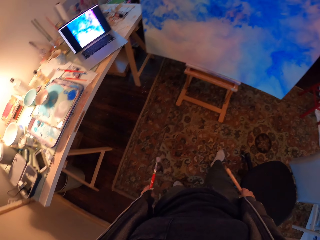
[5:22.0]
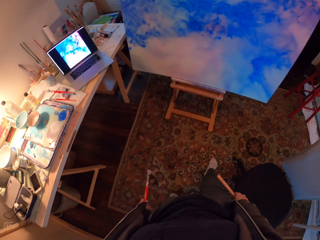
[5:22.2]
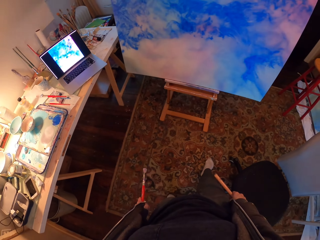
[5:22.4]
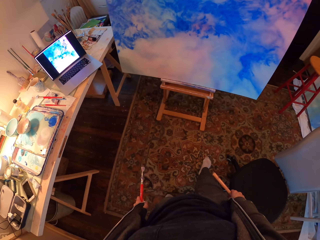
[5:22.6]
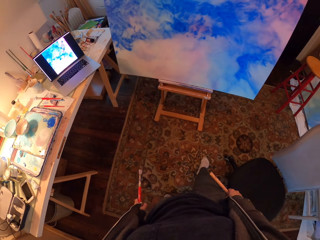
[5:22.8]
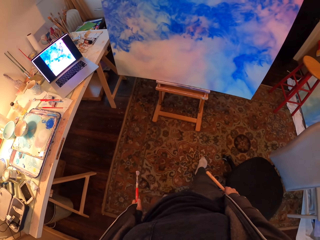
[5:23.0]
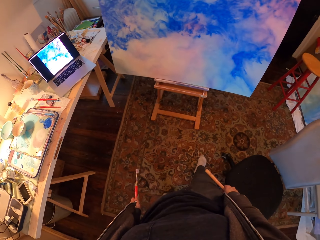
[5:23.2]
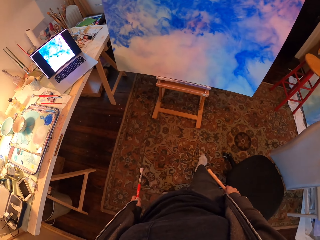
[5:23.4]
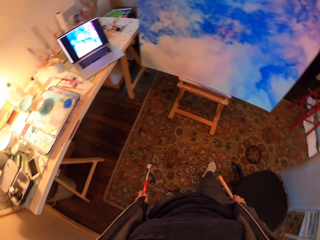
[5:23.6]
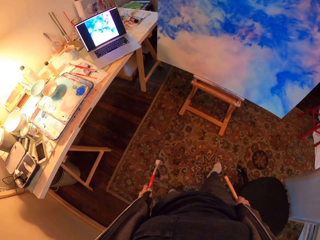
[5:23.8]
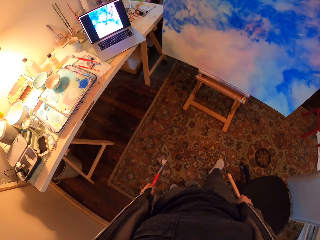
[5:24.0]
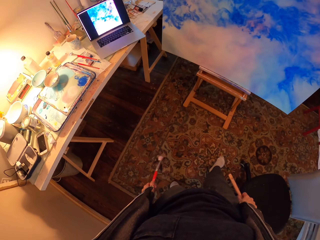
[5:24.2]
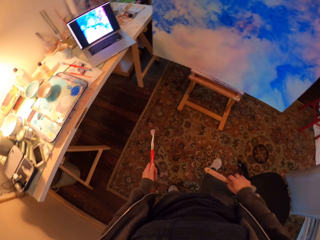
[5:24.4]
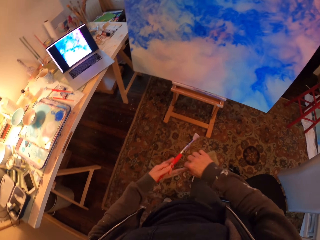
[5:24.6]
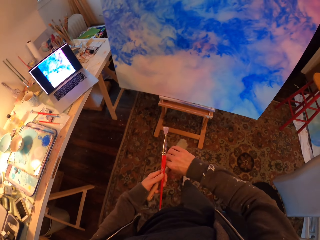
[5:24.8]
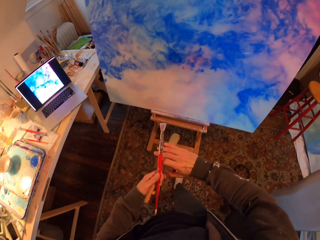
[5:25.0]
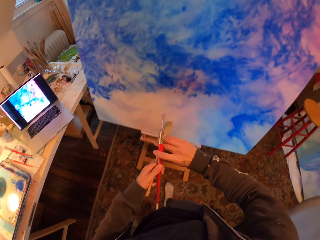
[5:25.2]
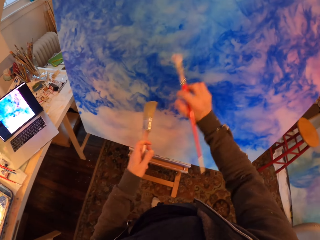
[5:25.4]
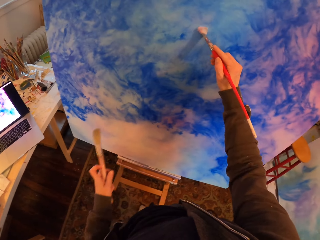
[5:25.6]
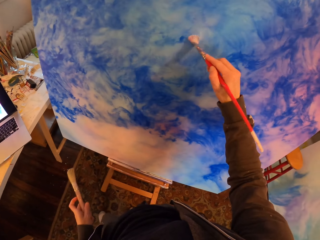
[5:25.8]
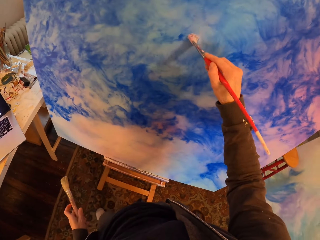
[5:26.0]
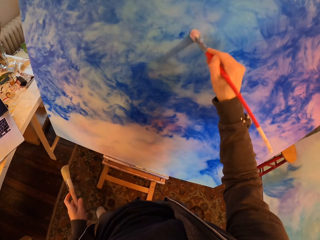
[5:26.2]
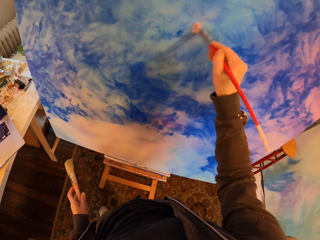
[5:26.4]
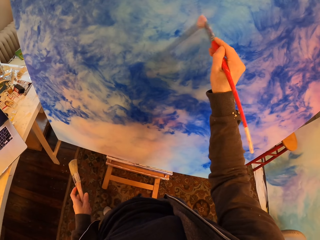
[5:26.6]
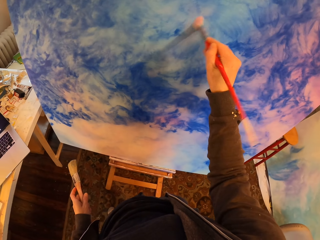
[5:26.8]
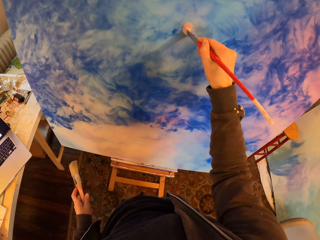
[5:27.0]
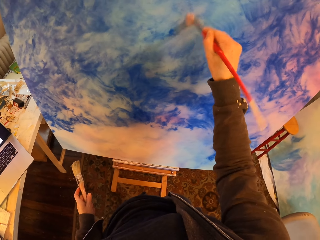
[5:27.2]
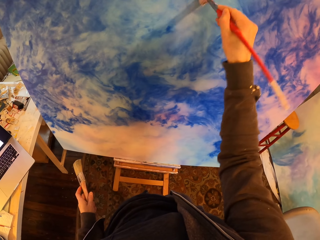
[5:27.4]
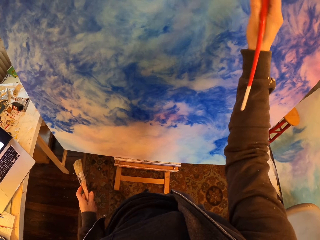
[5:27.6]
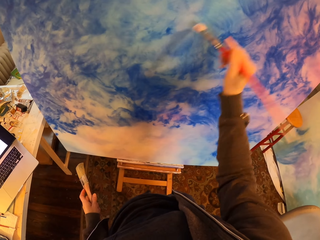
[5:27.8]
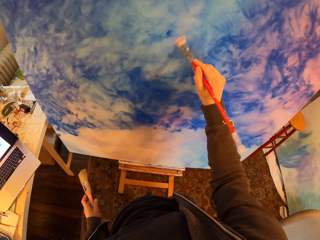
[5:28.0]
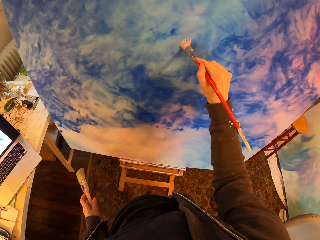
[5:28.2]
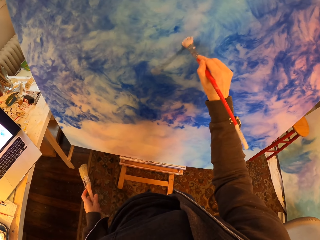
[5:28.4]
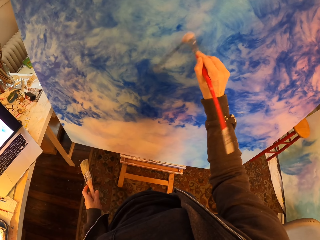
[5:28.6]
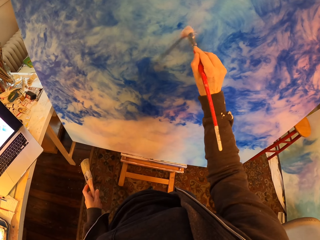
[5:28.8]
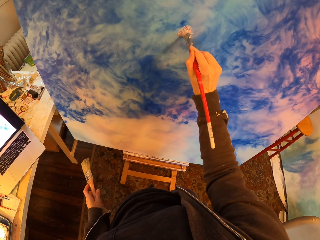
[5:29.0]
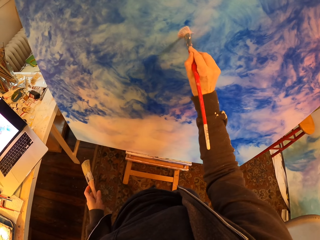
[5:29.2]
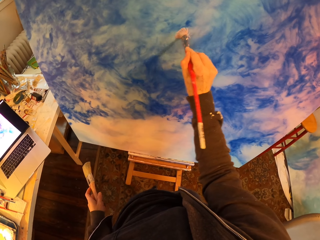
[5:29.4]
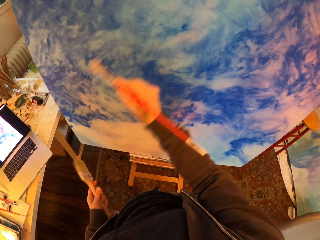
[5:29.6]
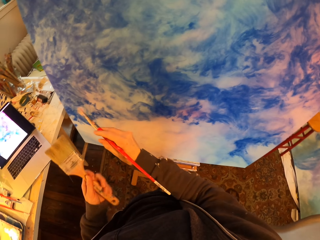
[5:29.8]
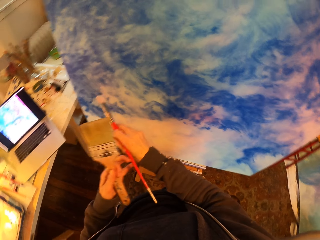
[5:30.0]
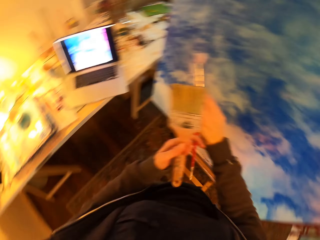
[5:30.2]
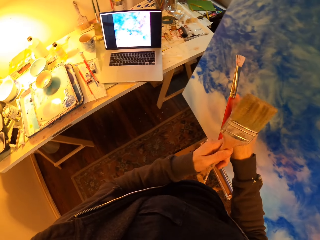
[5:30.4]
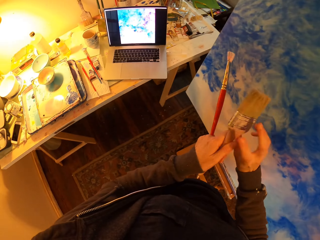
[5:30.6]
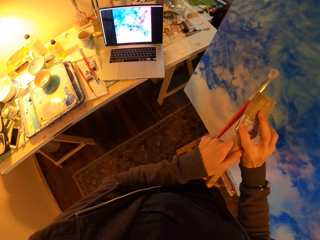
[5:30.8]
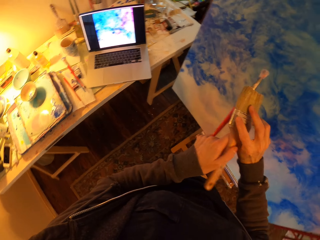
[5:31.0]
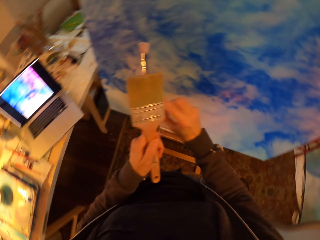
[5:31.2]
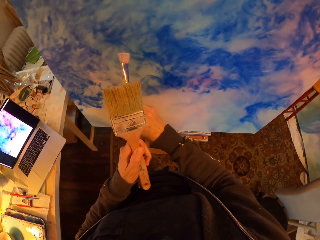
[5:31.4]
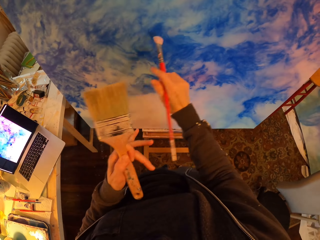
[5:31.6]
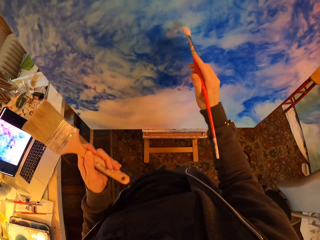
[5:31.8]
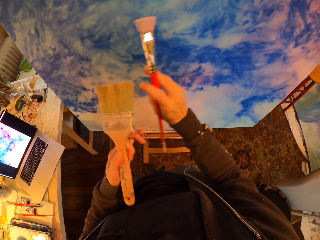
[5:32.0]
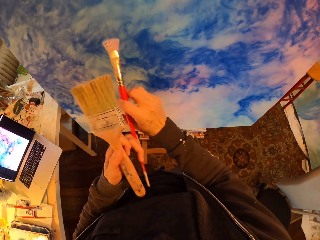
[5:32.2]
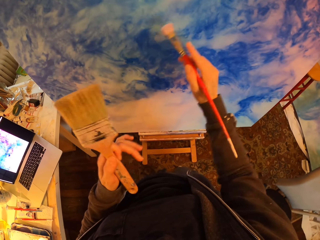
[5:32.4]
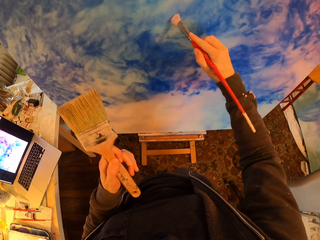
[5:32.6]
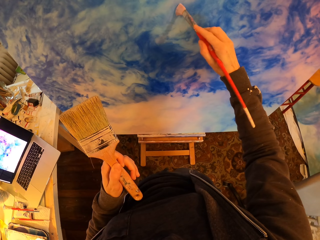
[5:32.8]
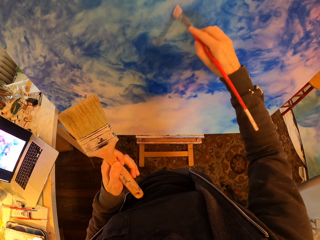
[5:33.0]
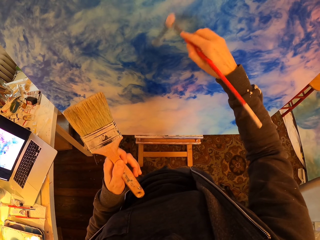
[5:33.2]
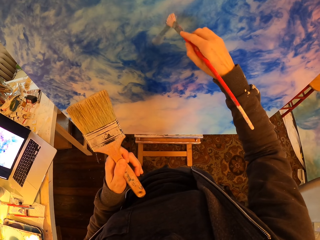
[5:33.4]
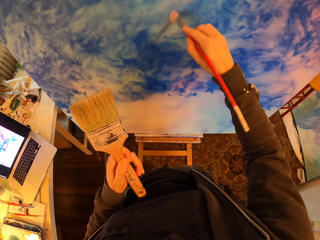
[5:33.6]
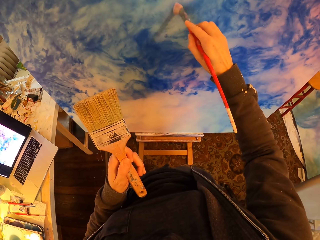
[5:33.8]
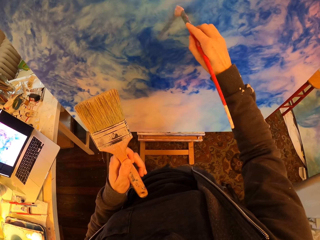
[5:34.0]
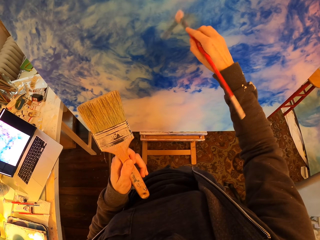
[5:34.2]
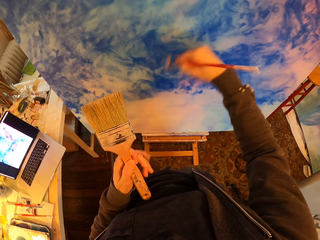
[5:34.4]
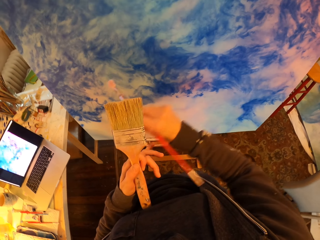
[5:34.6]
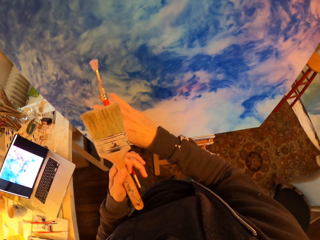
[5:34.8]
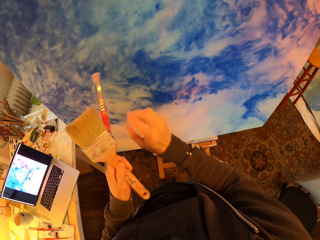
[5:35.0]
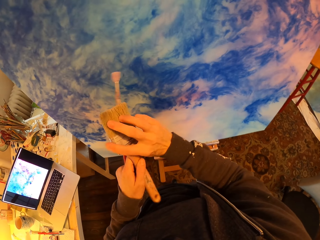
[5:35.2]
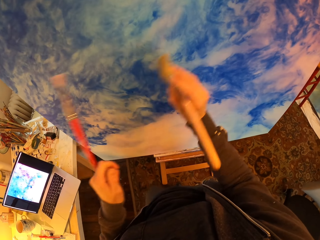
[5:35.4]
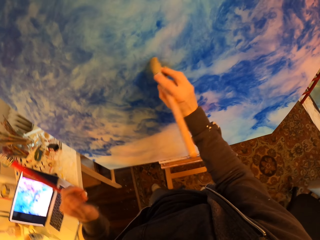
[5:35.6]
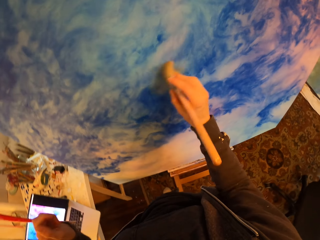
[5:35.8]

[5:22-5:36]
The camera wearer moves the fingers. They exchange brushes in both hands. They paint on the painting. They brush the drawing board with a paint brush. They exchange brushes in both hands. They exchange brushes in both hands again. They paint on the painting. They exchange brushes in both hands.

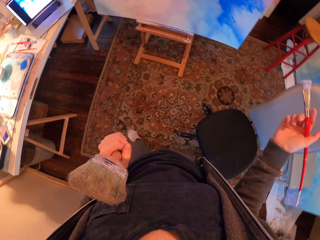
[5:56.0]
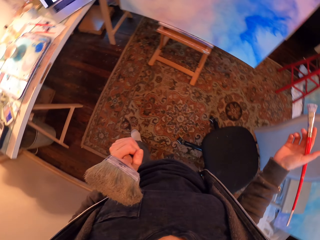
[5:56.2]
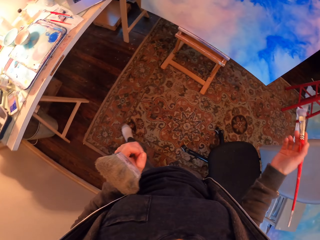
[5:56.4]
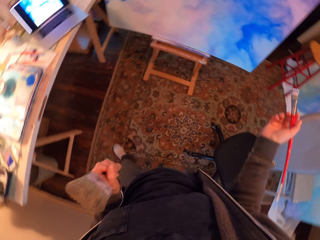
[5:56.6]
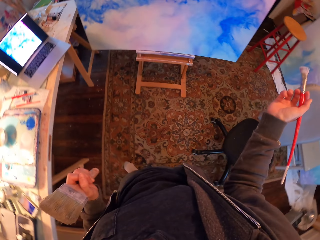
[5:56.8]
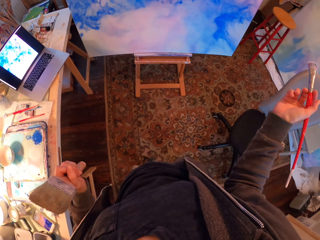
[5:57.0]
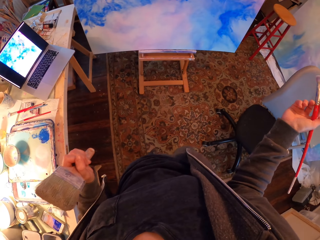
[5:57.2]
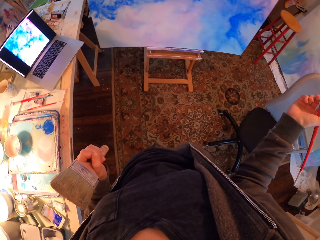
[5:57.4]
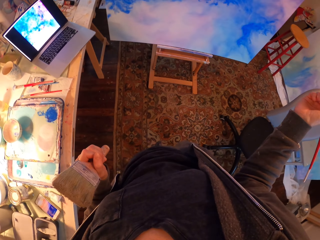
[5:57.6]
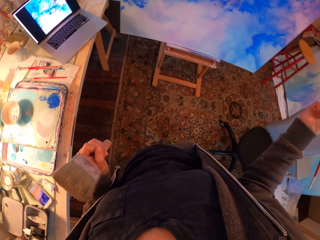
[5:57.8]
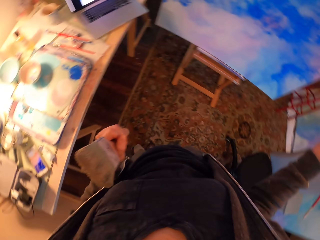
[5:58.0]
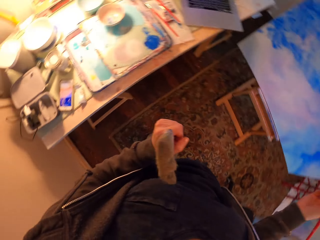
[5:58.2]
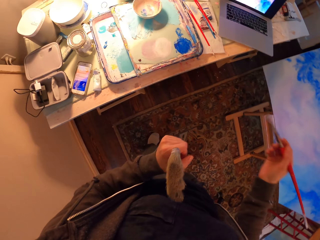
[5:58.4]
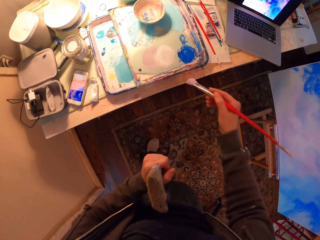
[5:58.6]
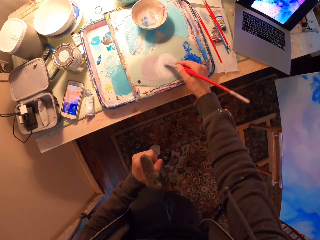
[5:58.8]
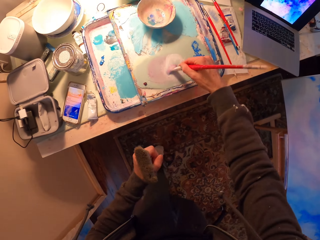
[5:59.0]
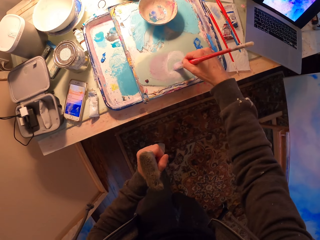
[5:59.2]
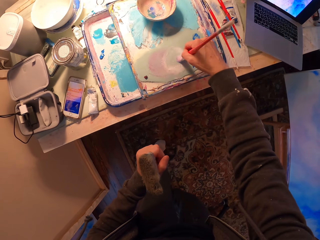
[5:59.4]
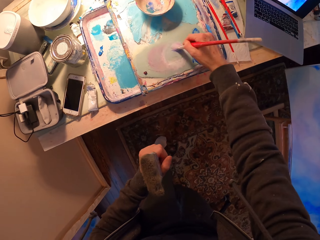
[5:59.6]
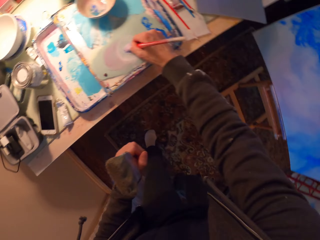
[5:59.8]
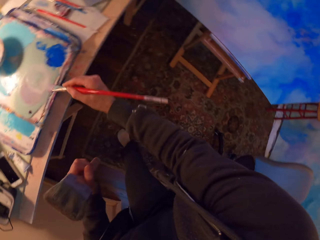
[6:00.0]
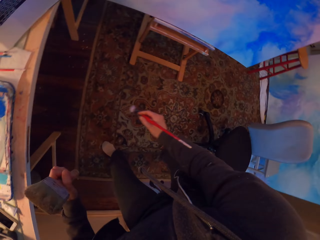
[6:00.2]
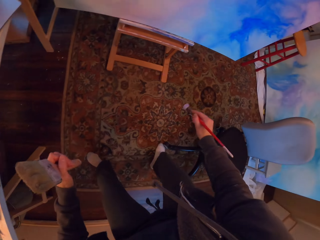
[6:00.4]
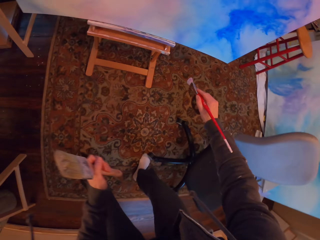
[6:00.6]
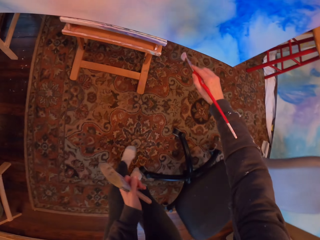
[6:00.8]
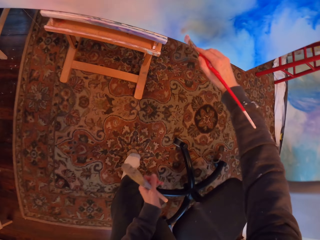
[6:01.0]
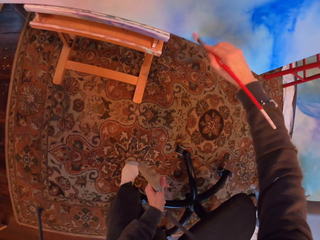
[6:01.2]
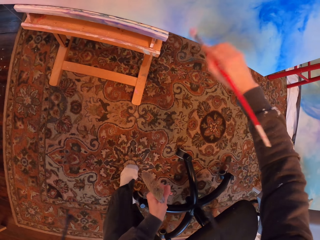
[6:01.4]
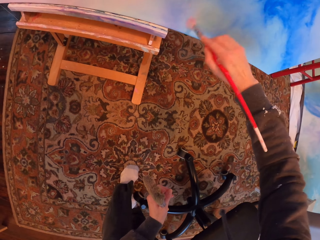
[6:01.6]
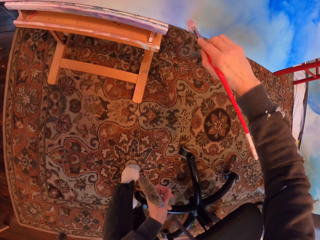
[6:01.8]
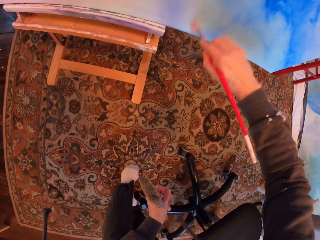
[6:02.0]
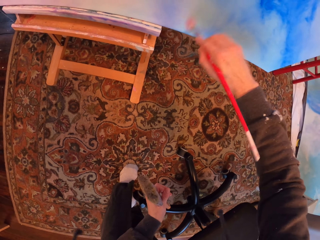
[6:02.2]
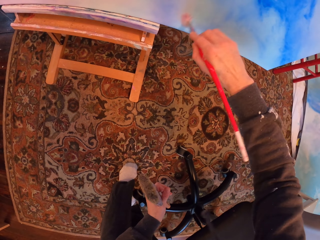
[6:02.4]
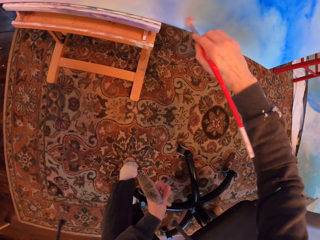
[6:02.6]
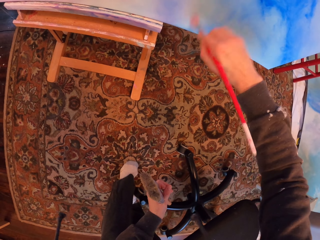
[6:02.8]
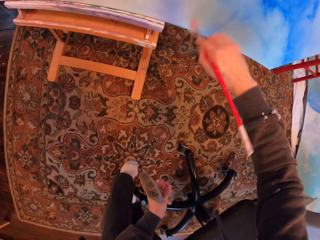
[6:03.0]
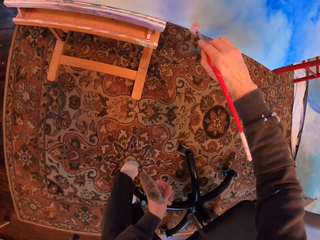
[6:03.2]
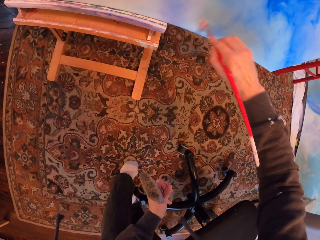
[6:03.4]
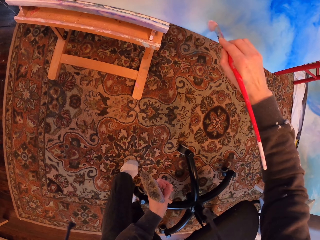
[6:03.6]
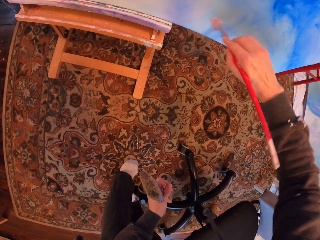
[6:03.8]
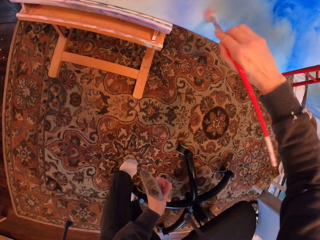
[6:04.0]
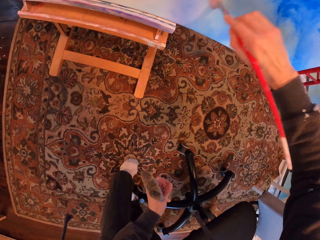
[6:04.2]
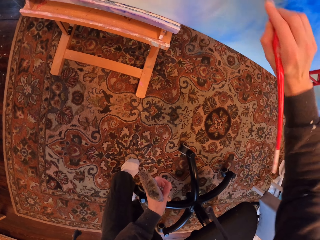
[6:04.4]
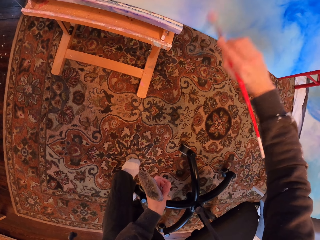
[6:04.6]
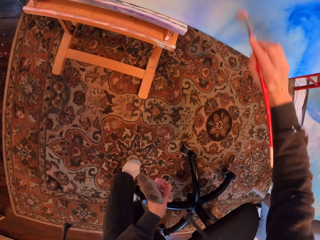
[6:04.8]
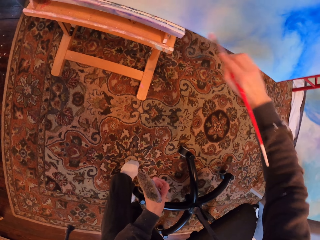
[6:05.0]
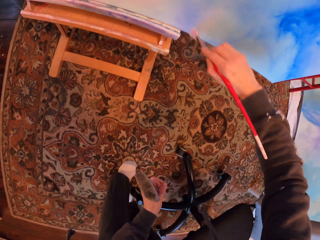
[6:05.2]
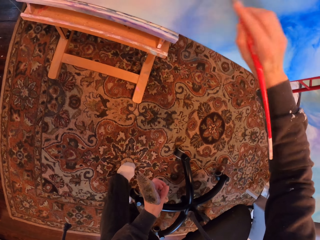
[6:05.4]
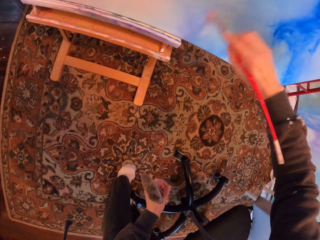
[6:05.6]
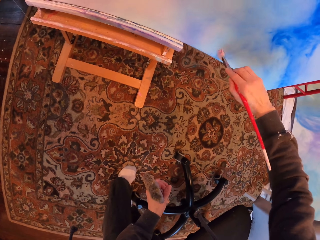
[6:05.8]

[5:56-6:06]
The camera wearer looks around. They dip the brush in the paint in the paint palette. They paint the drawing with a paint brush.
